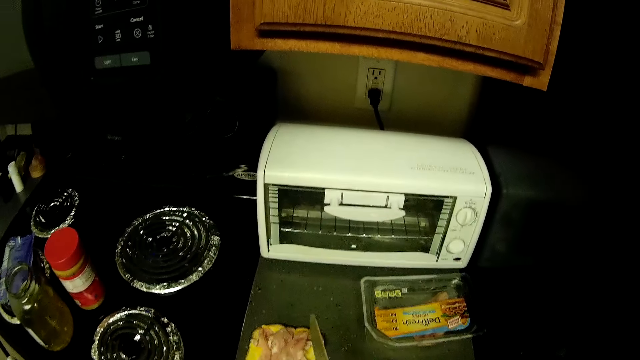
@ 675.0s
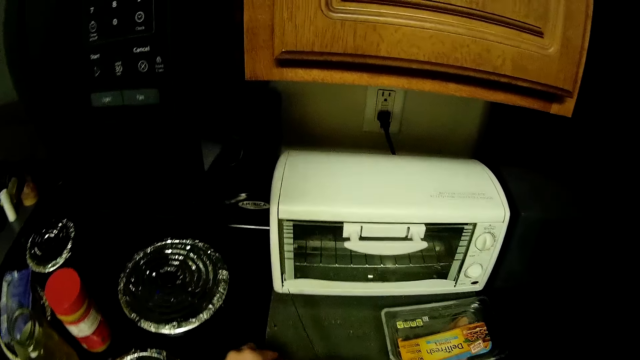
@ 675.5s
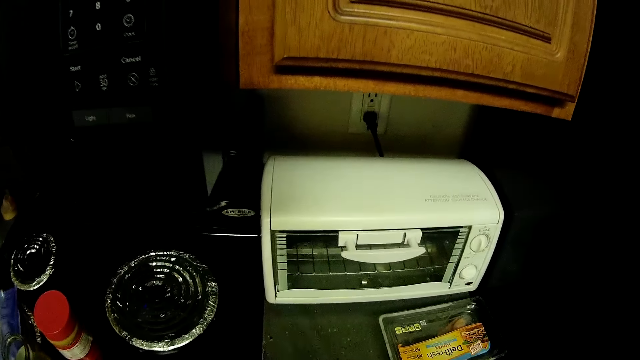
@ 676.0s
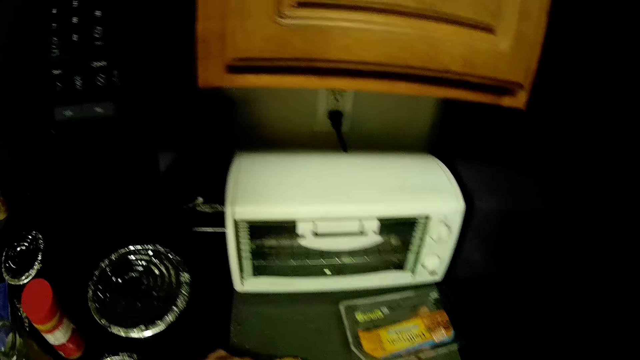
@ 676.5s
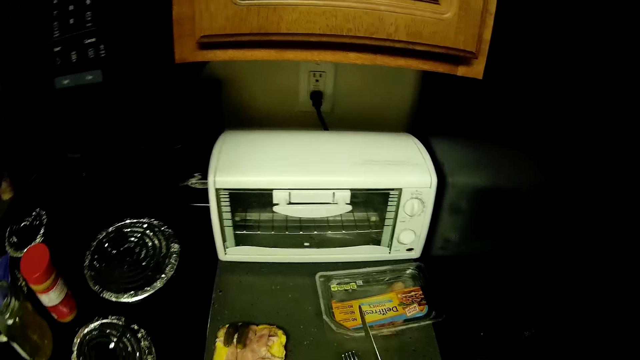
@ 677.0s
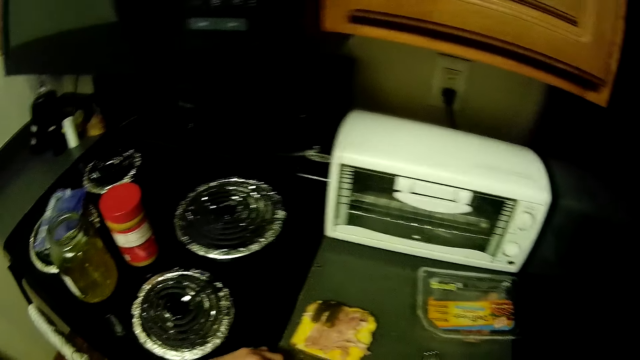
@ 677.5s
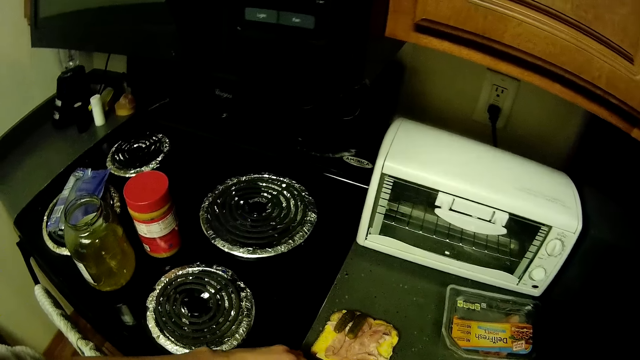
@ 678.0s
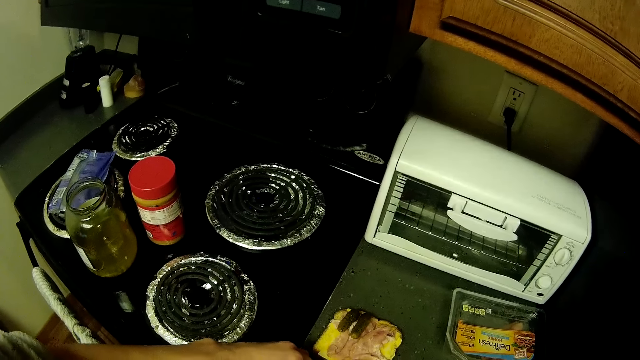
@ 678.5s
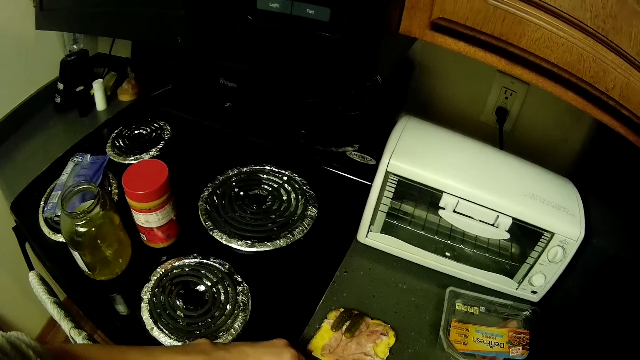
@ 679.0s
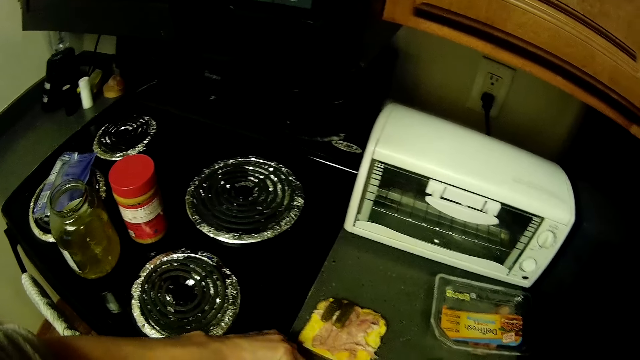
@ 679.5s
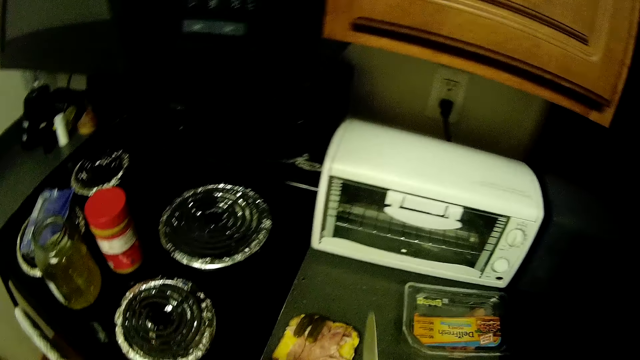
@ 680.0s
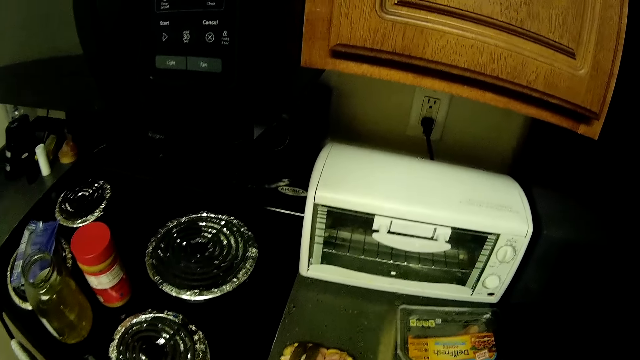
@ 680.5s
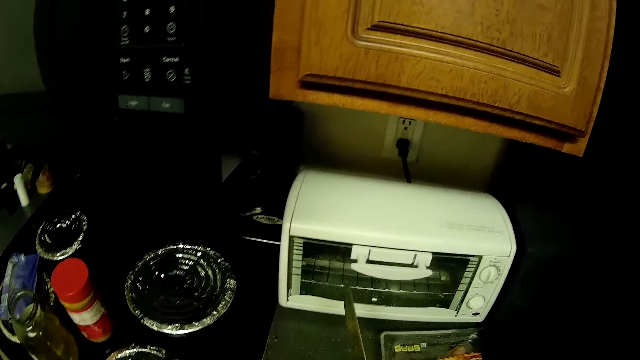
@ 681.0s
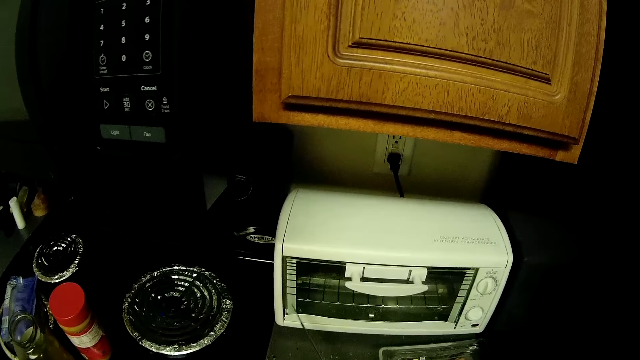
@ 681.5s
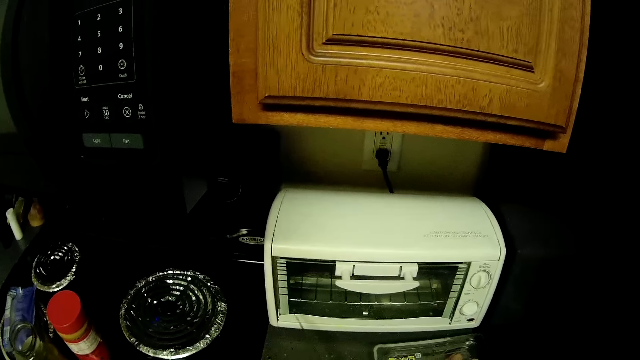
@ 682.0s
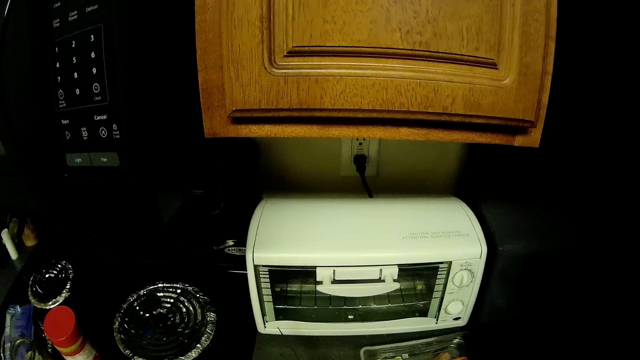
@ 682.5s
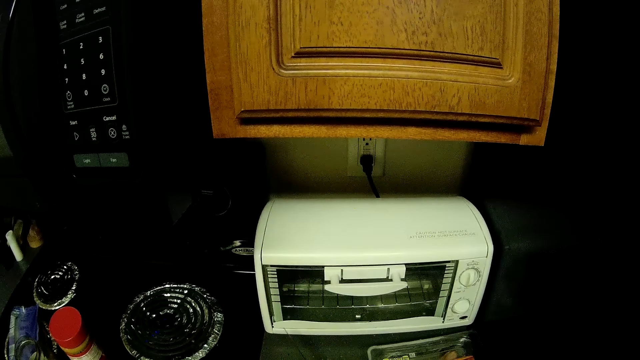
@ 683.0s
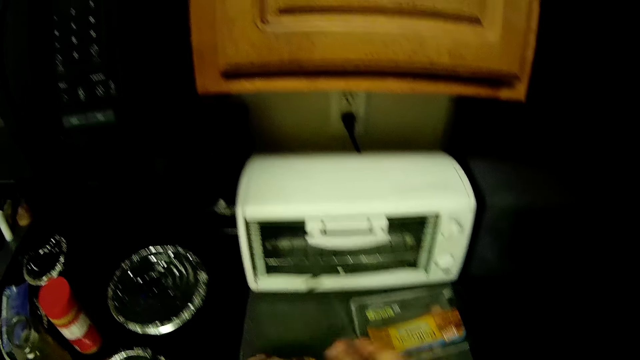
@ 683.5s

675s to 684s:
The camera wearer puts pickles on the slice of bread. They cut the pickles. They put the pickles on the bread.

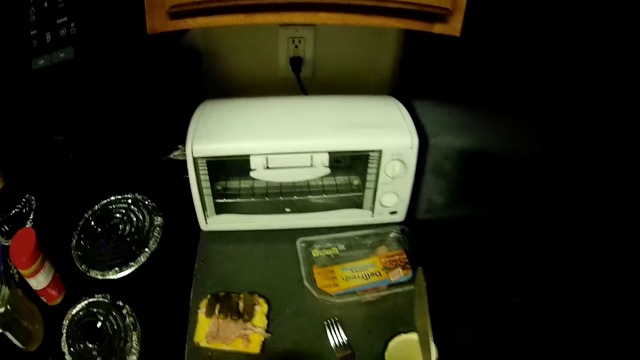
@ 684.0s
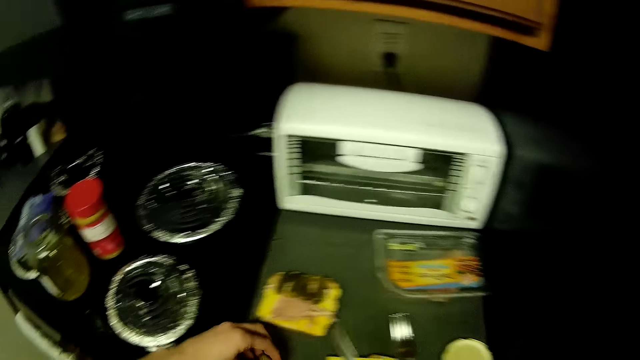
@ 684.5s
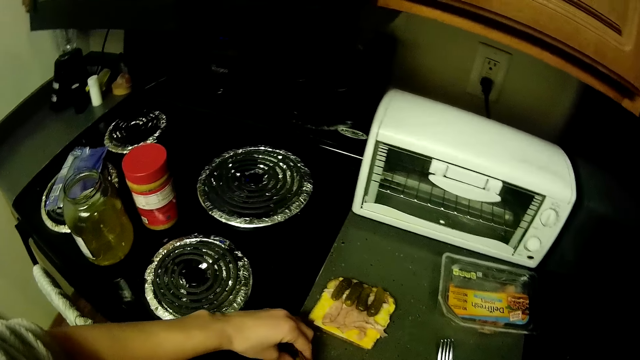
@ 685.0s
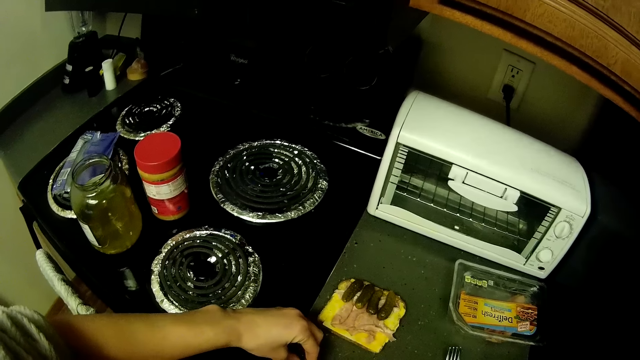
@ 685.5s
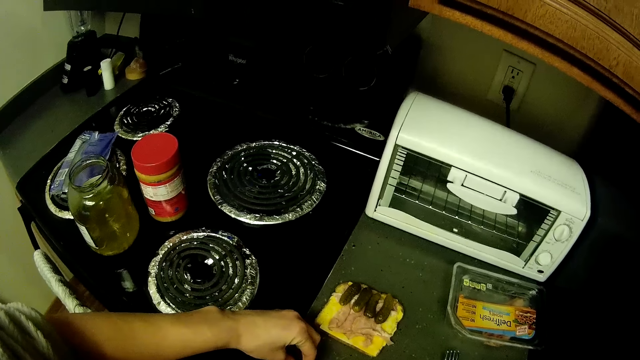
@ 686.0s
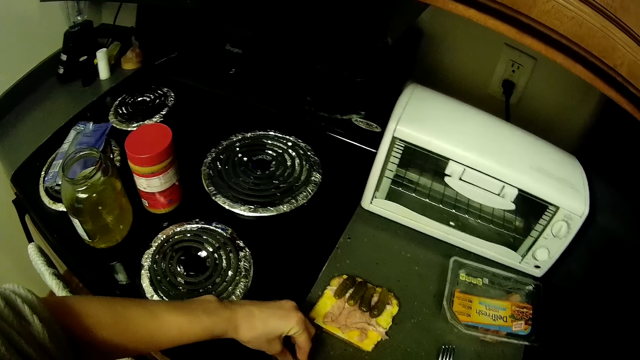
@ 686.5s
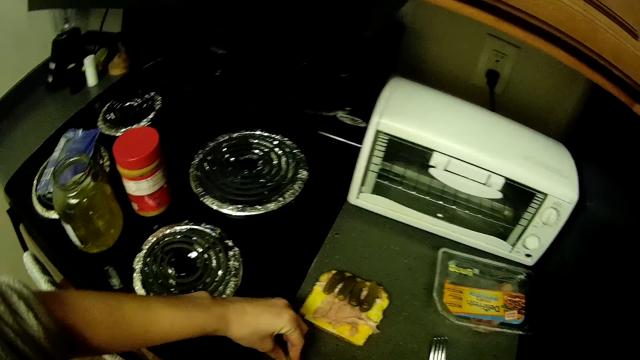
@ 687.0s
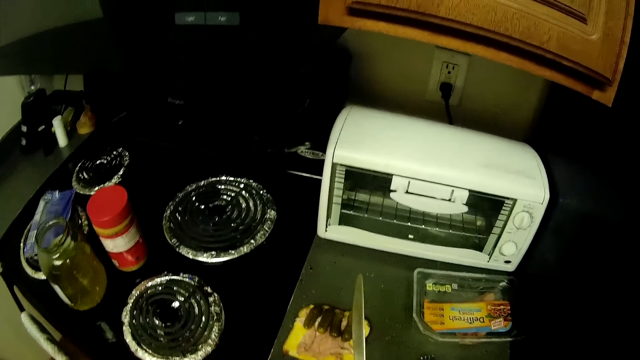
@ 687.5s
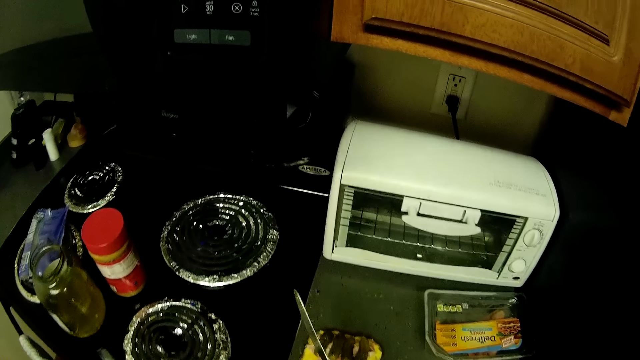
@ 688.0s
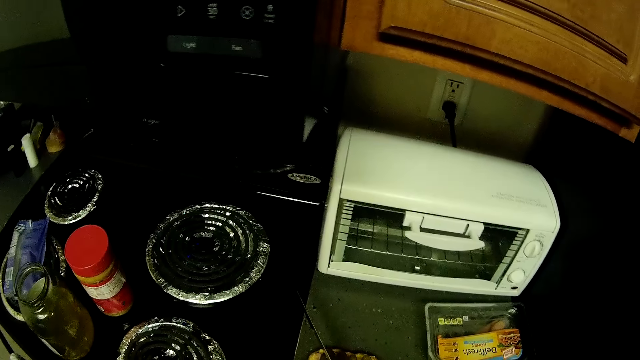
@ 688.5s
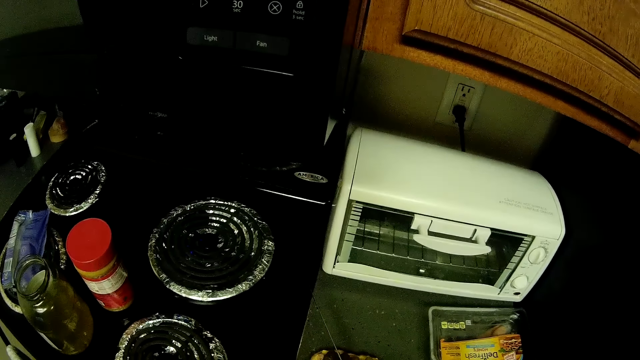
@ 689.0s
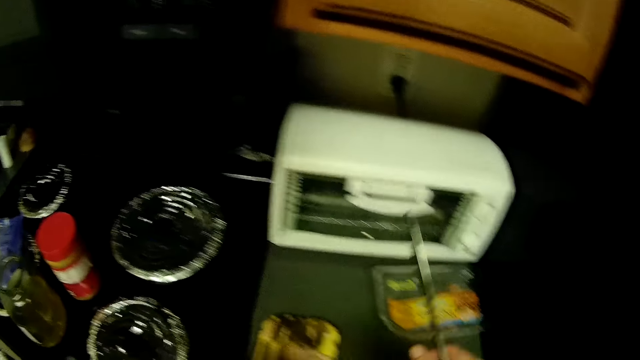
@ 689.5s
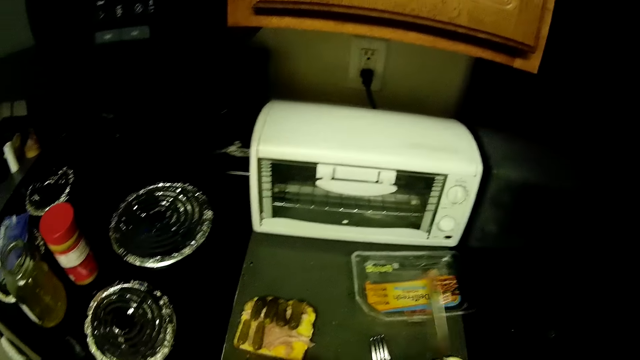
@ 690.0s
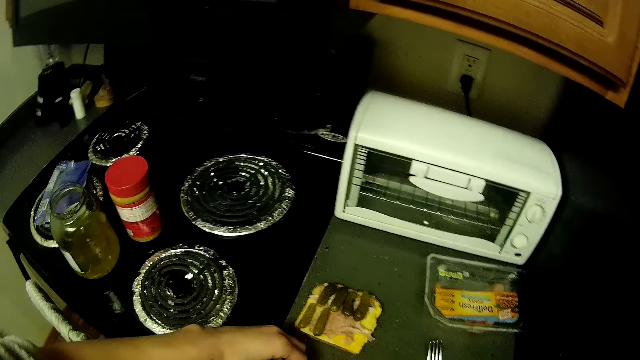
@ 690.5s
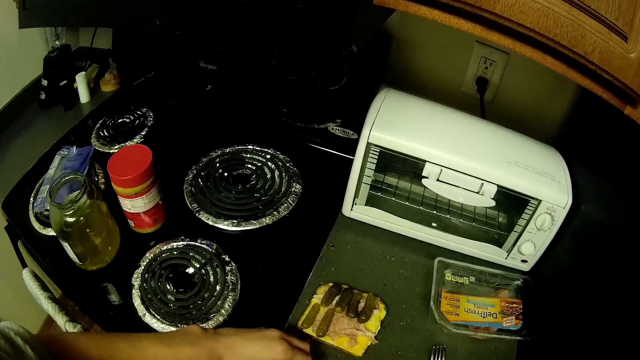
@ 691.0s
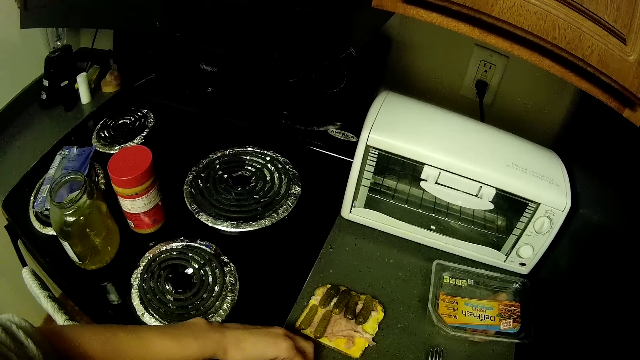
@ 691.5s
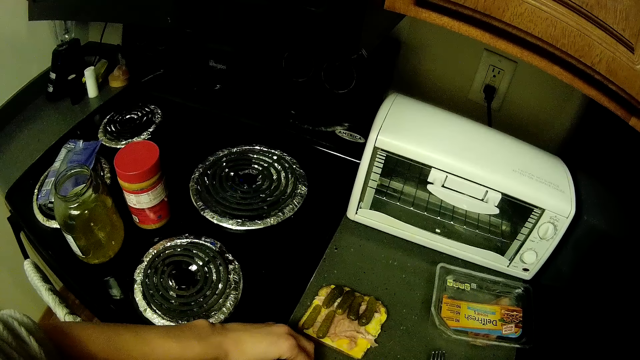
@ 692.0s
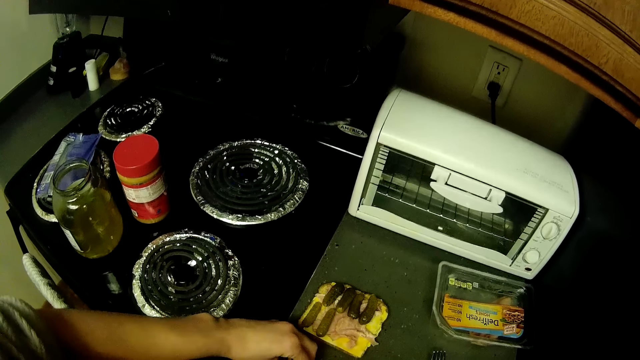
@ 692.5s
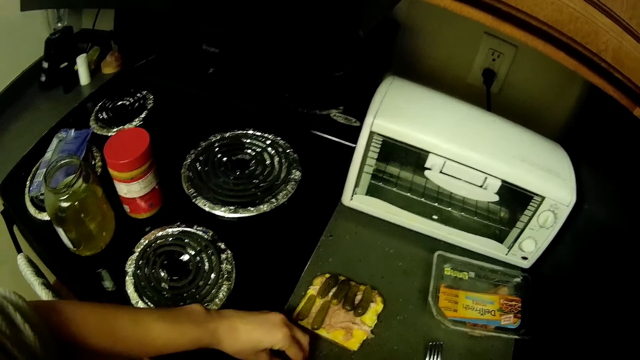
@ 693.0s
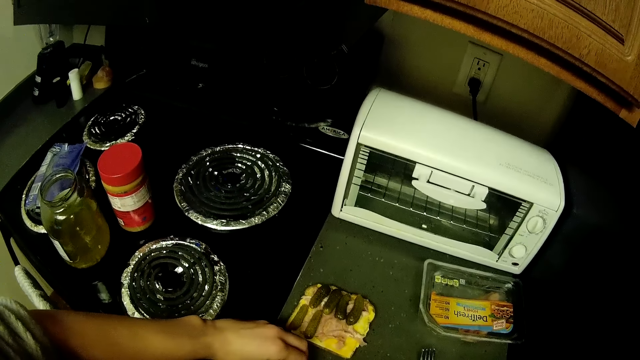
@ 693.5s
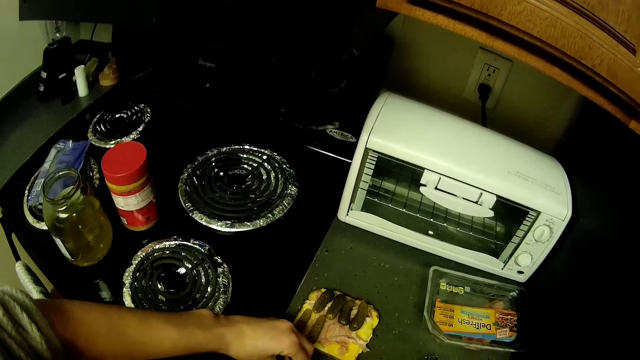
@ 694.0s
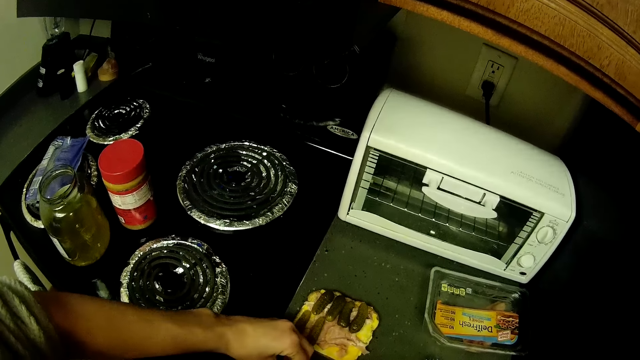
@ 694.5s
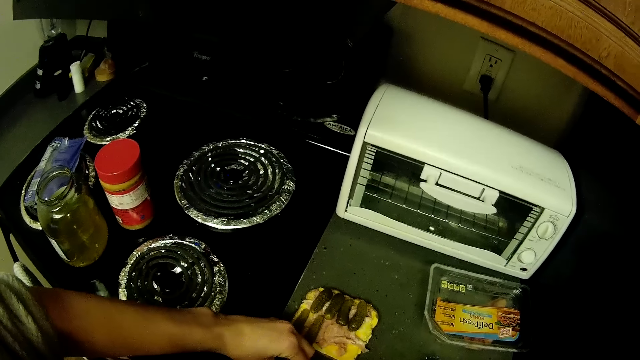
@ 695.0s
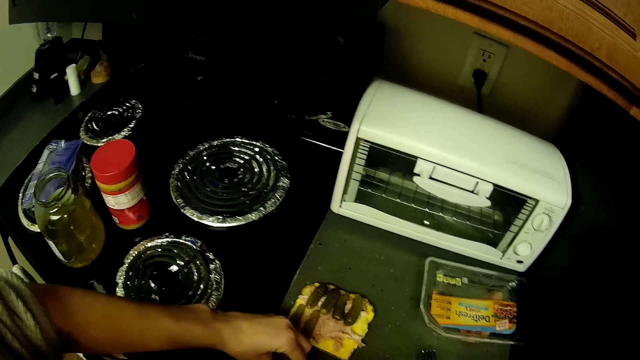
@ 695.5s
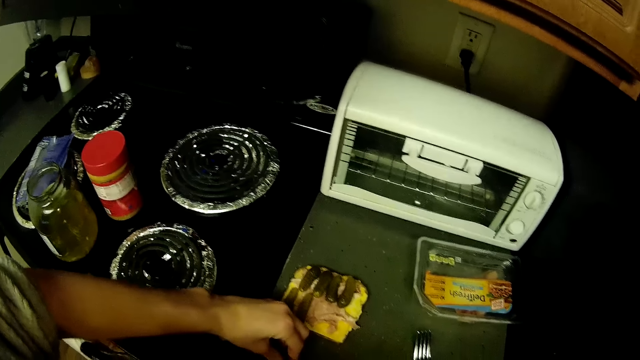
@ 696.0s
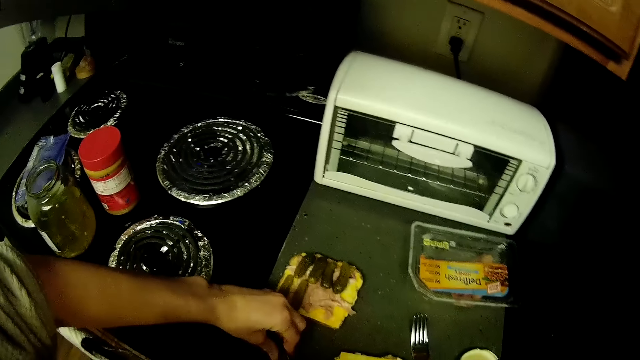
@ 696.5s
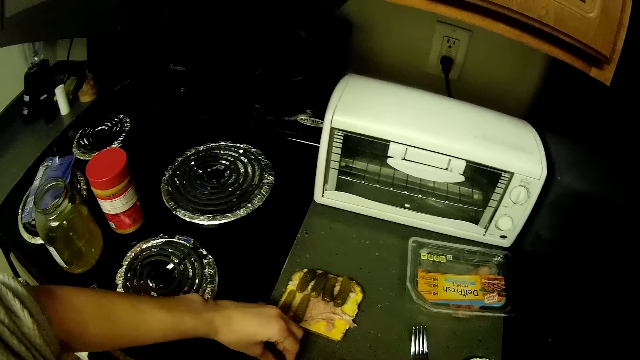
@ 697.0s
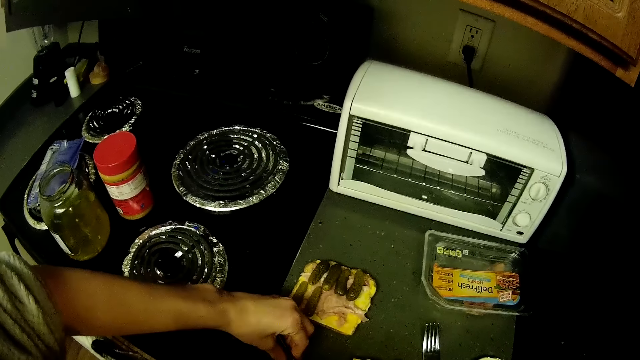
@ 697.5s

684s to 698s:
The camera wearer slices another pickle with the knife. They put the pickle on the slice of bread. They slice another pickle with the knife.
